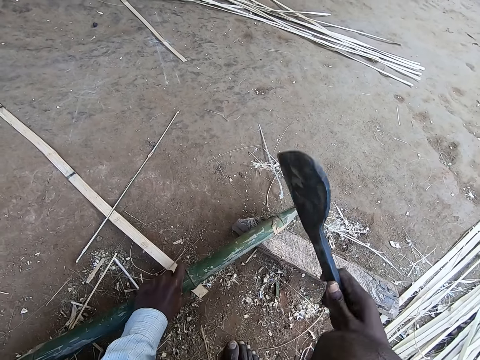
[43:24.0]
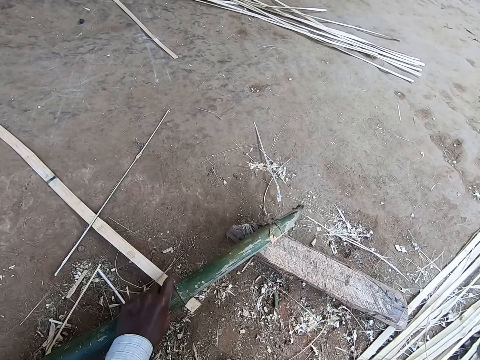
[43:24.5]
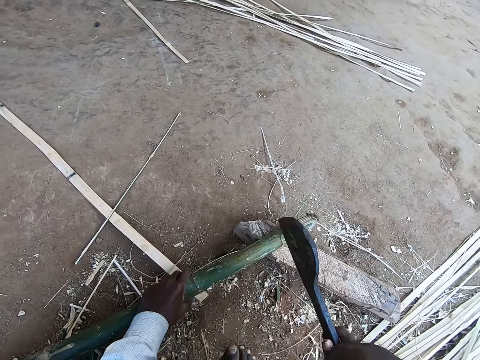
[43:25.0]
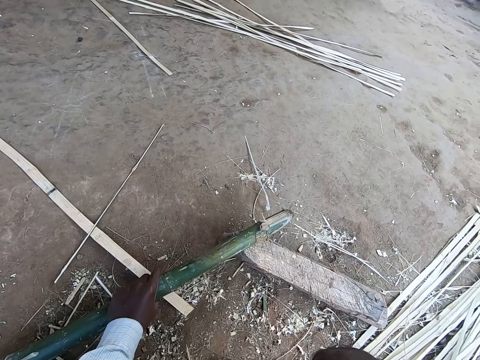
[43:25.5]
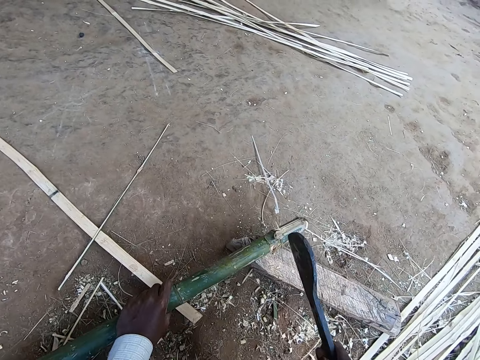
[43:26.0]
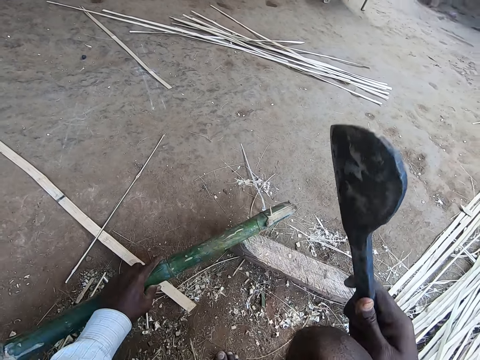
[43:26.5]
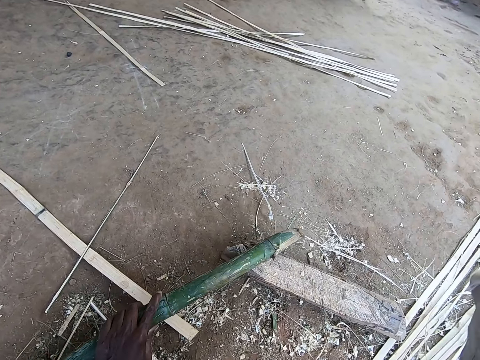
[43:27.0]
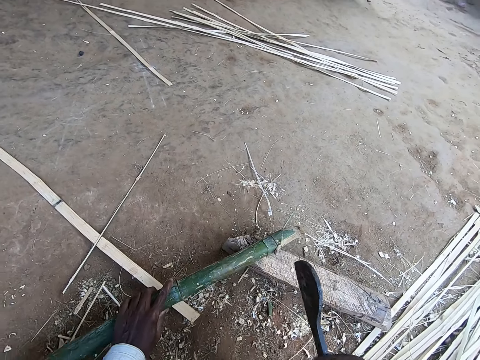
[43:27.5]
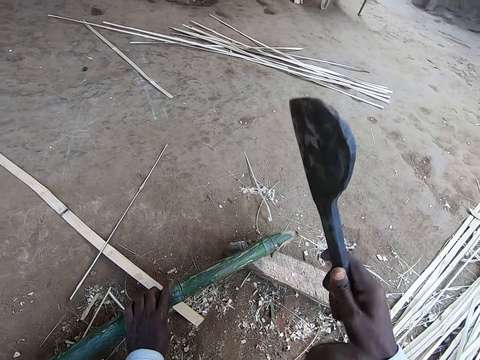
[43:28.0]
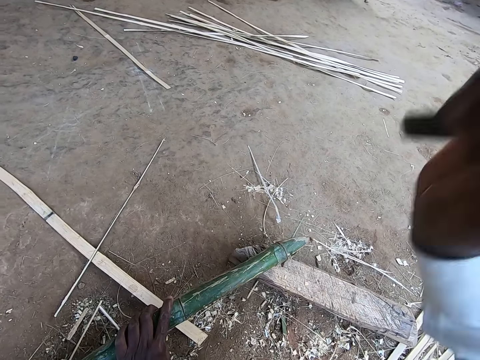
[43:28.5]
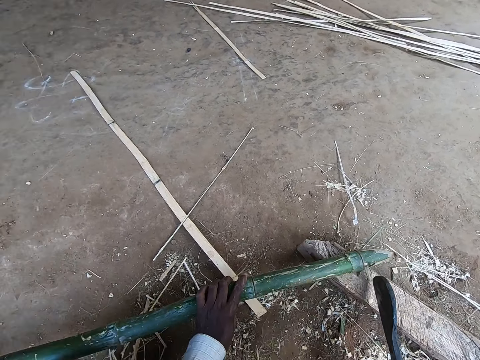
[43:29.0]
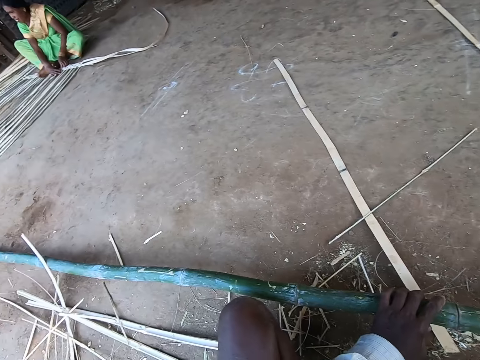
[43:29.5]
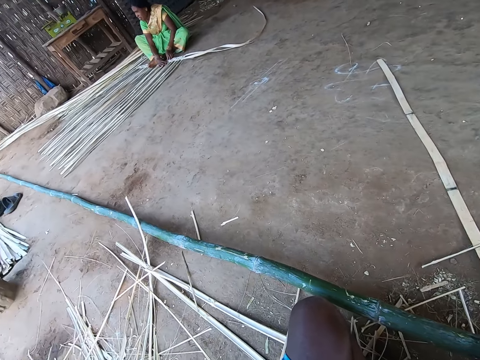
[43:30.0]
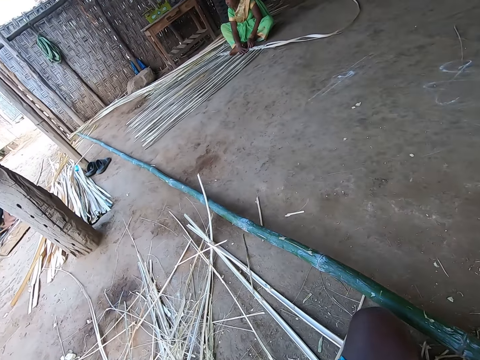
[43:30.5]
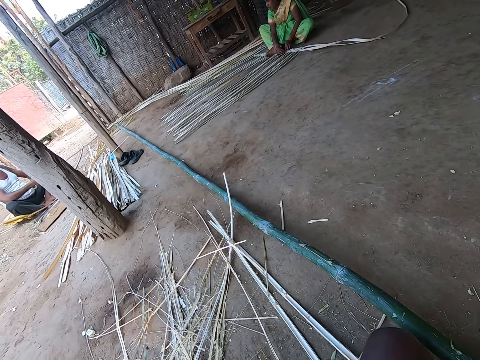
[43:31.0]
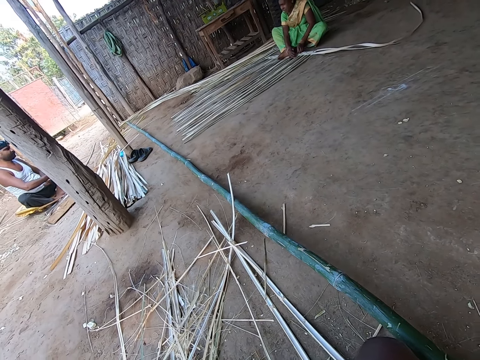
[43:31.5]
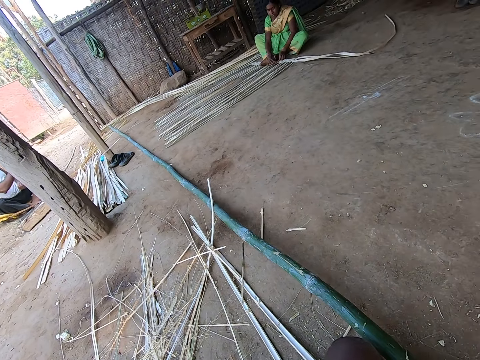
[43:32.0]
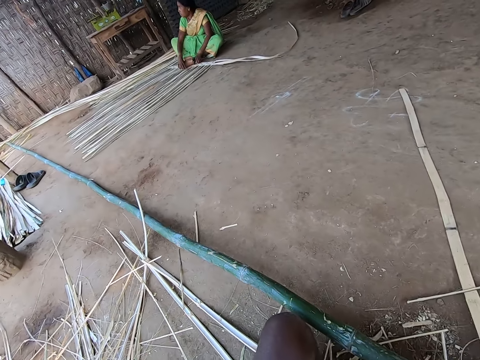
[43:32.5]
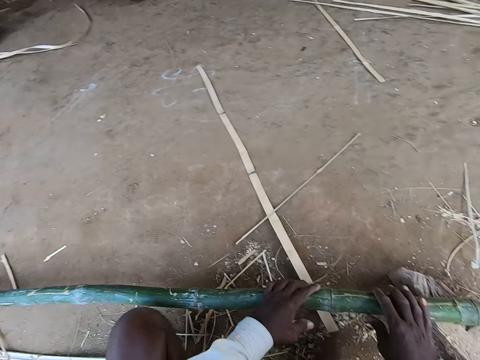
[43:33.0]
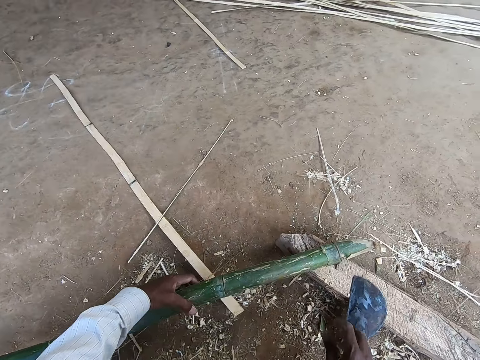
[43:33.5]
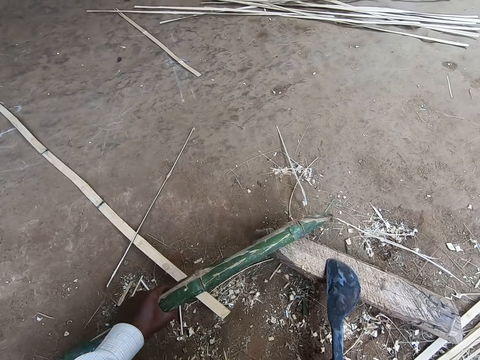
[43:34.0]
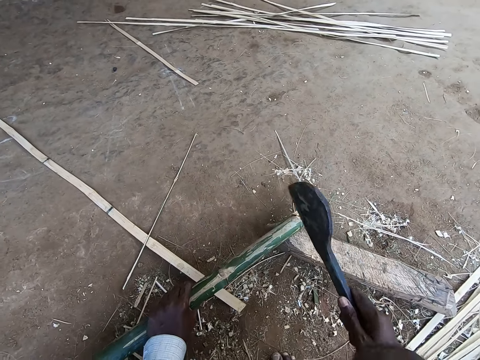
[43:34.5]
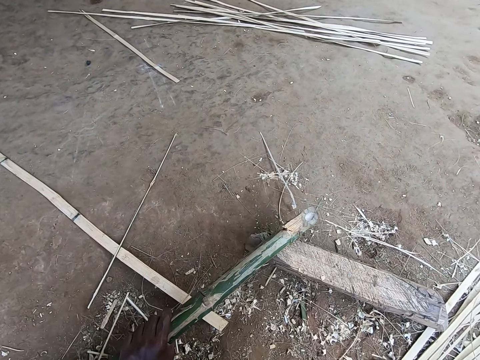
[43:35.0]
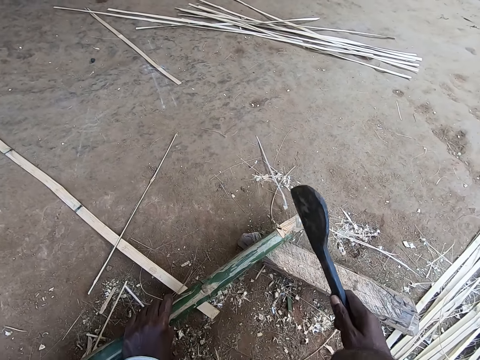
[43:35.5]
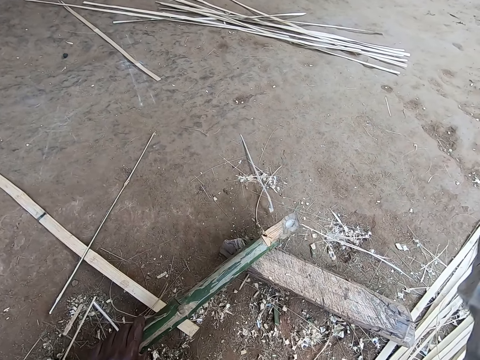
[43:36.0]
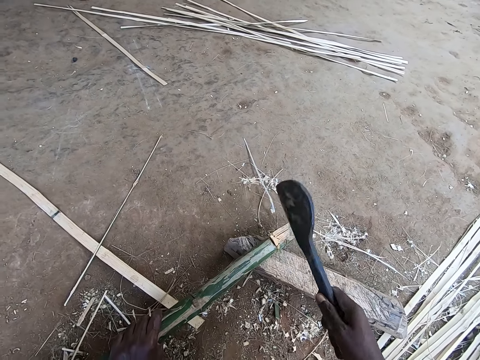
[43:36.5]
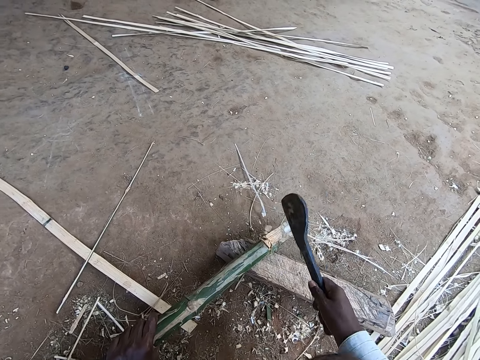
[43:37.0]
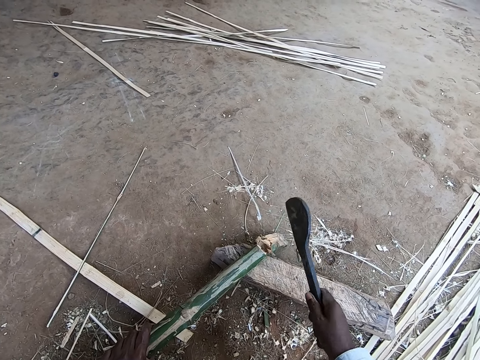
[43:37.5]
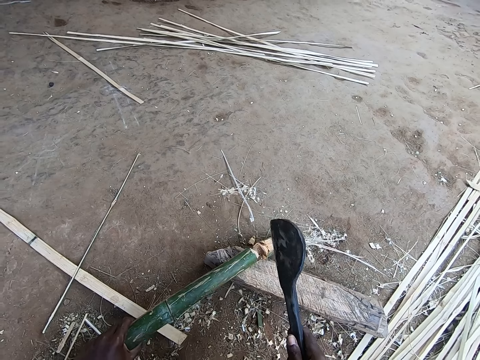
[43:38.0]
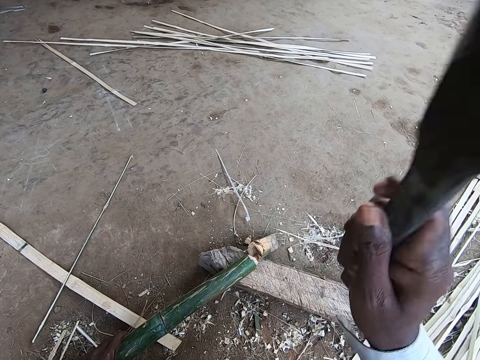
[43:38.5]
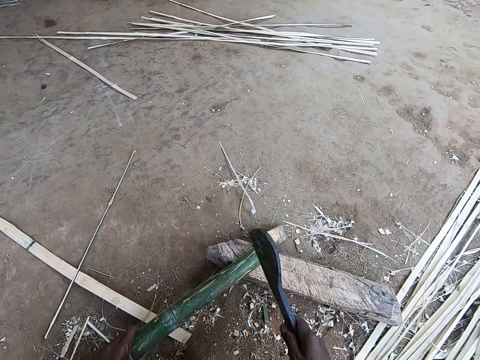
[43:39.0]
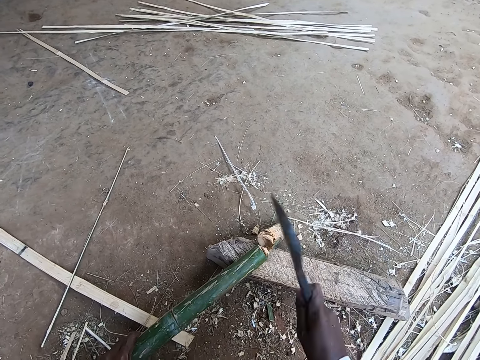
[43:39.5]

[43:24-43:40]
The camera wearer looks around. He holds the bamboo stick on the piece of wood with both hands. He picks the rapping iron from the piece of wood with his right hand. He adjusts the bamboo stick with his left hand. He cuts the bamboo stick with the rapping iron in his right hand.

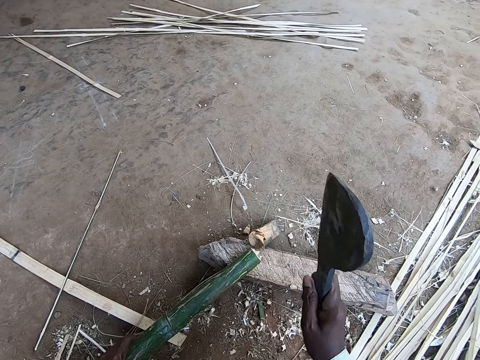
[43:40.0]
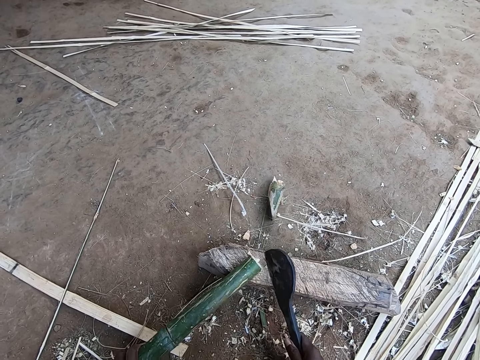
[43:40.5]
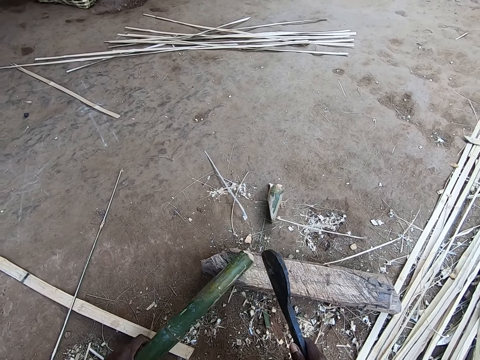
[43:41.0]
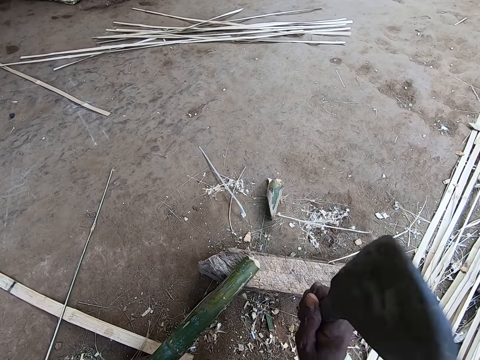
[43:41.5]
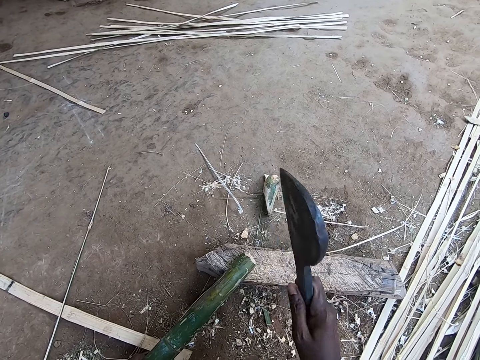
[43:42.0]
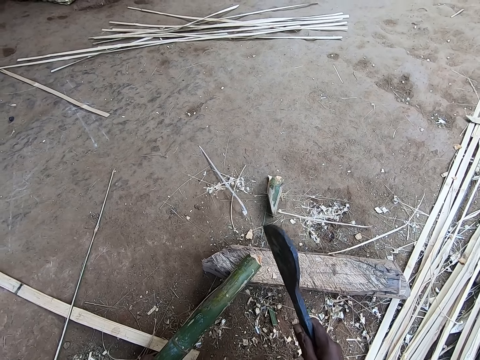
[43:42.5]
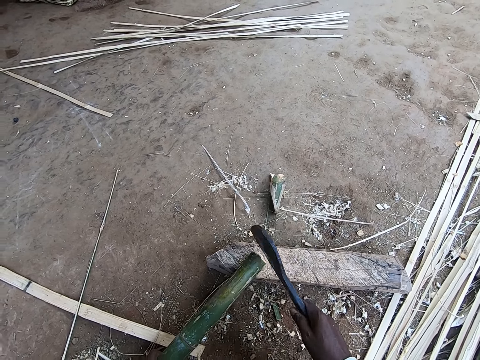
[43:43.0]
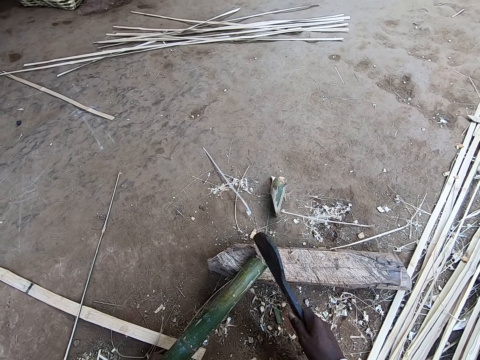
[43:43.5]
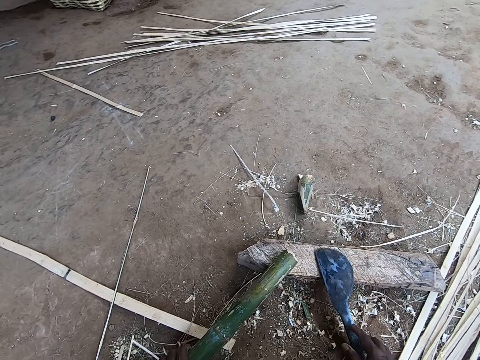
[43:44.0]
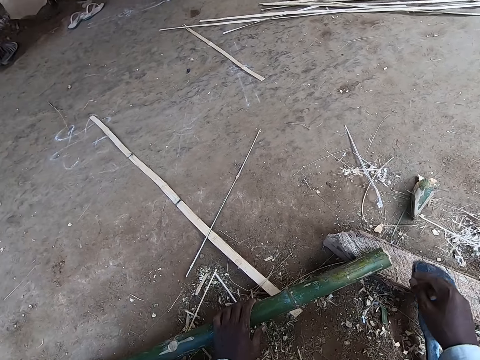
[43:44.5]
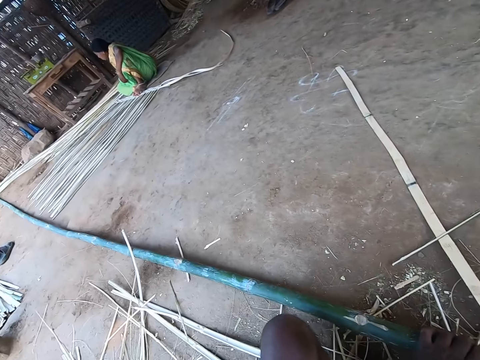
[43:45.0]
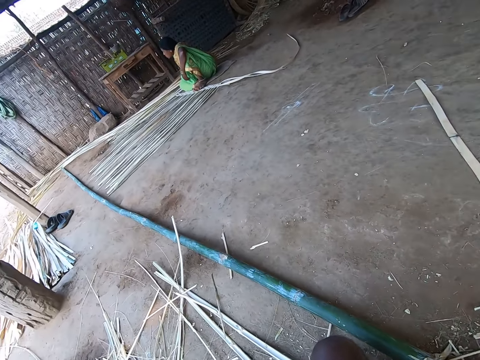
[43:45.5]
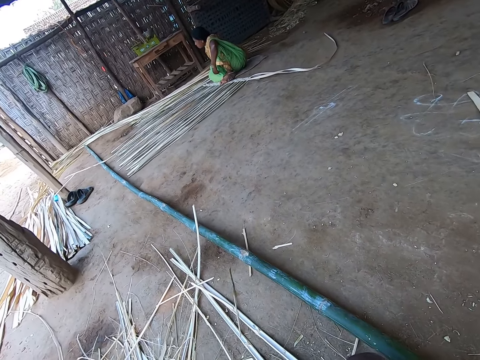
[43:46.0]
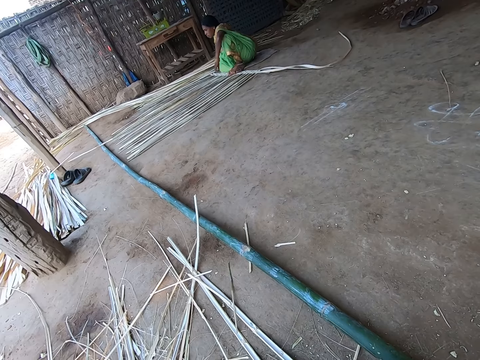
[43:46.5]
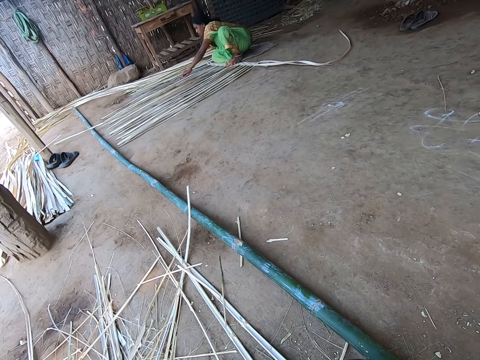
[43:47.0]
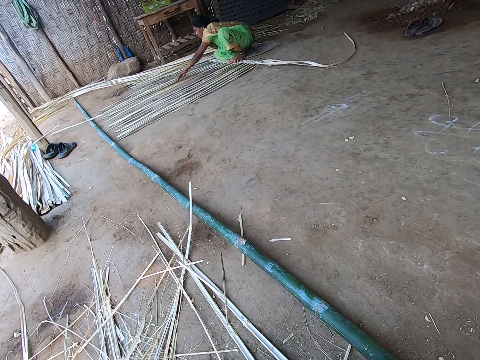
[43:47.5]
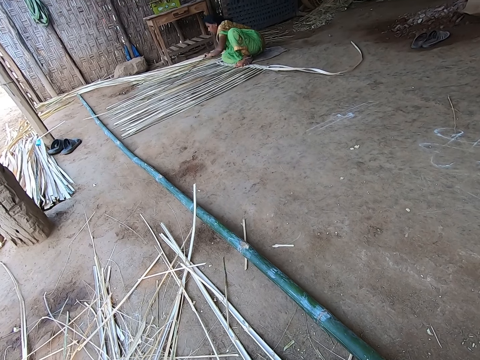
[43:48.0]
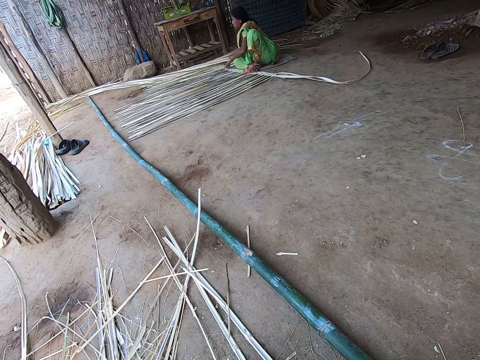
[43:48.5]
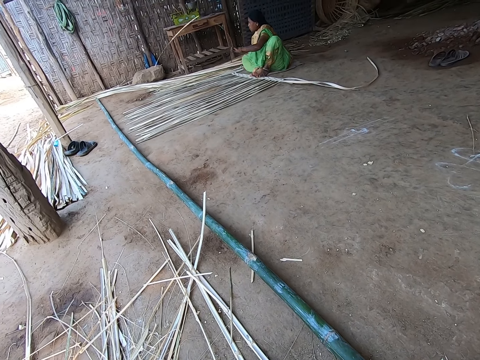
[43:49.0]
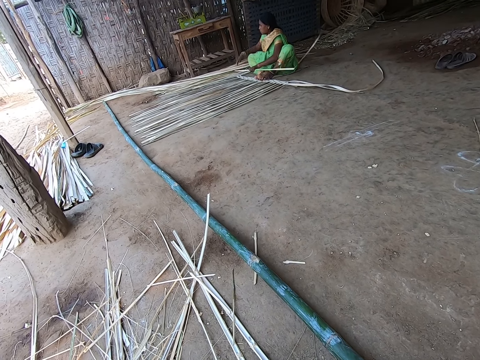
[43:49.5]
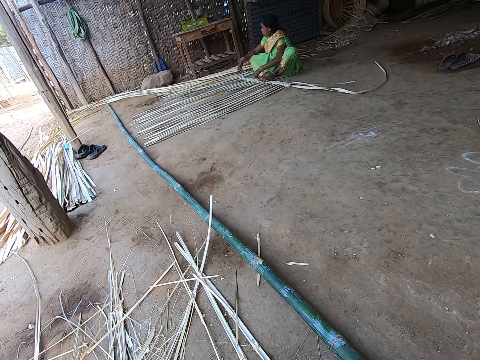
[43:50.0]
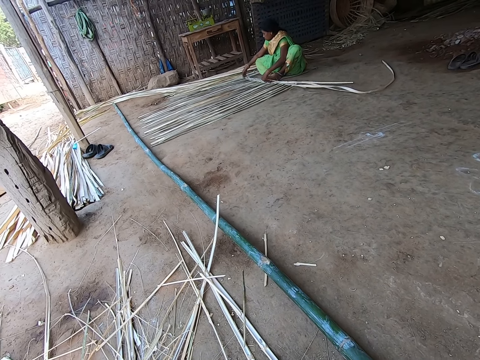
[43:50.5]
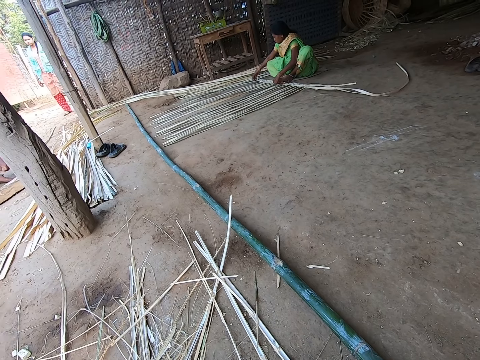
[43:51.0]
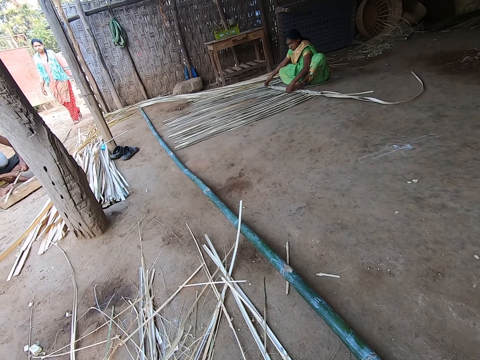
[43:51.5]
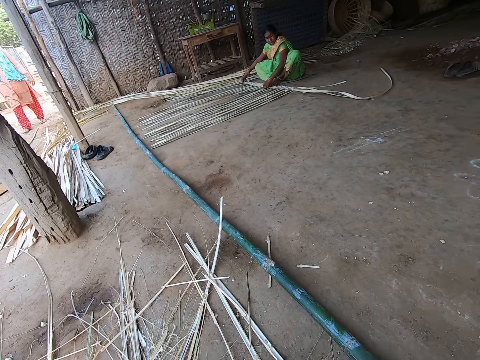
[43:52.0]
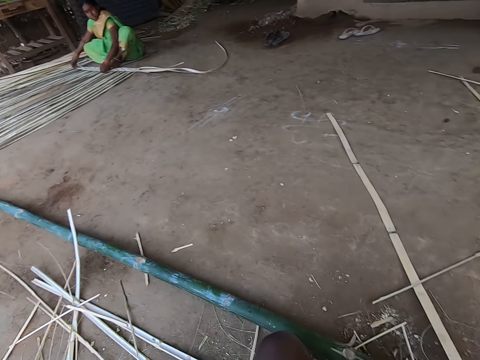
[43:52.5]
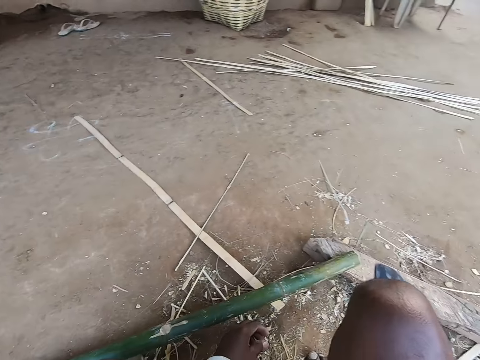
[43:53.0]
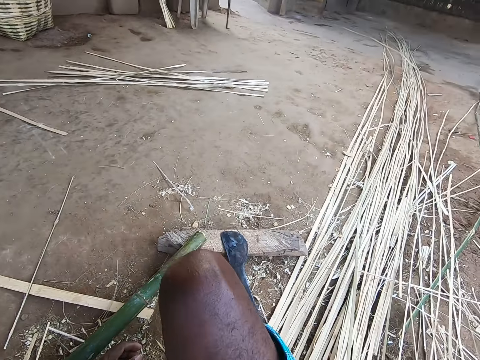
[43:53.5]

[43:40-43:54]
The camera wearer drops the rapping iron on the piece of wood with his right hand. He looks around. The woman picks a bamboo strip from the ground with her left hand. The woman holds the bamboo strip with both hands. The woman lays the bamboo strip on the ground with both hands.
